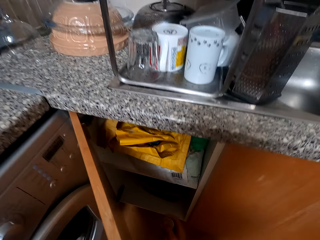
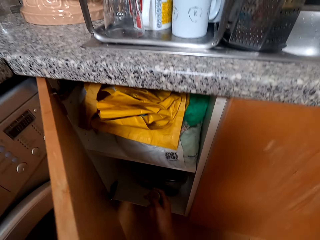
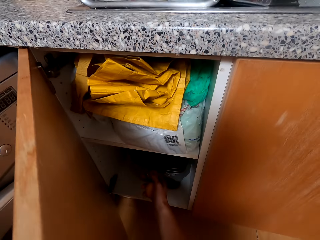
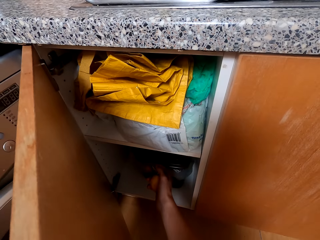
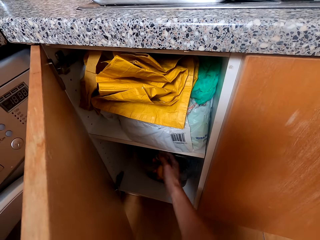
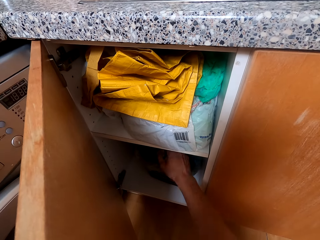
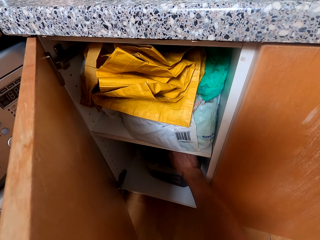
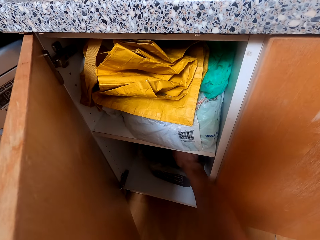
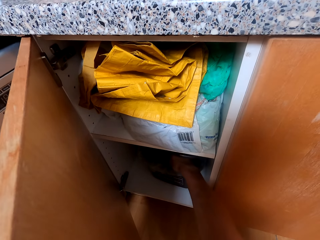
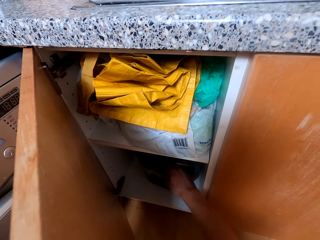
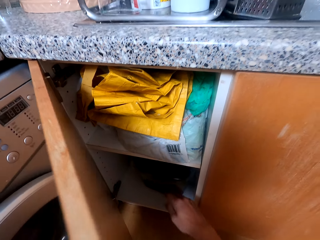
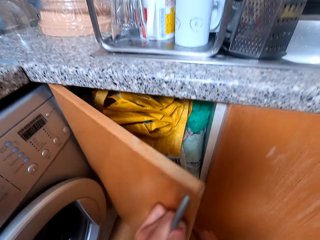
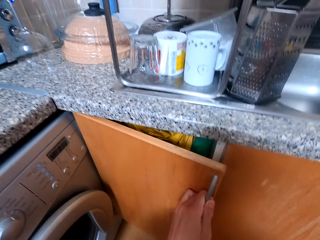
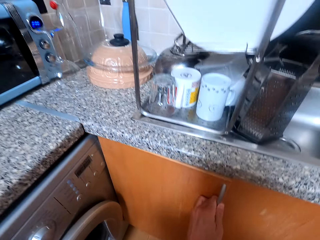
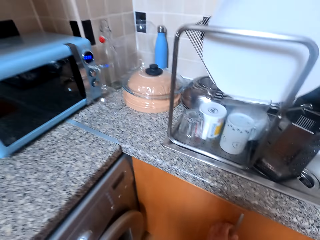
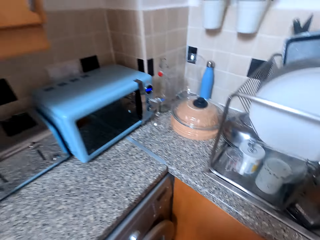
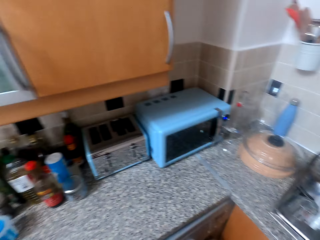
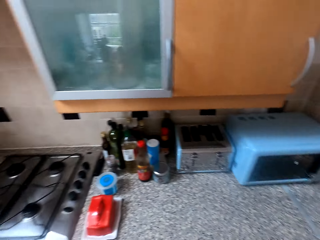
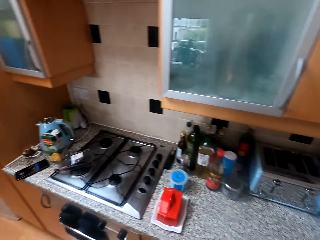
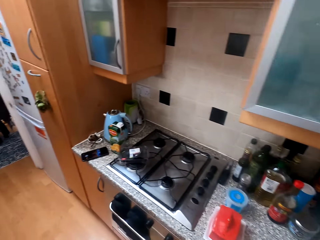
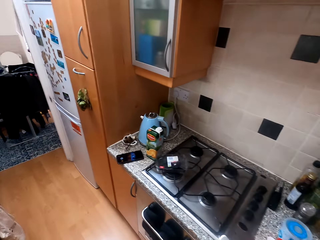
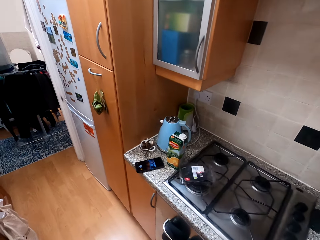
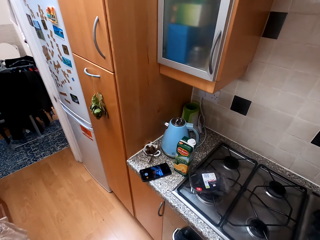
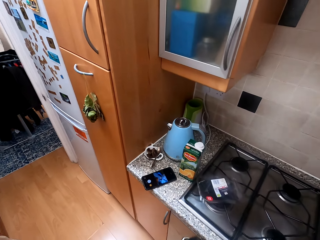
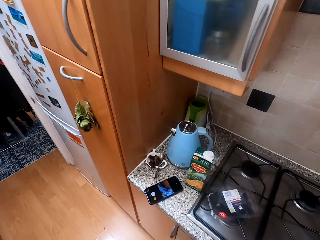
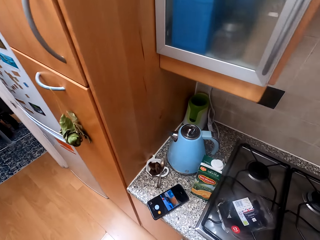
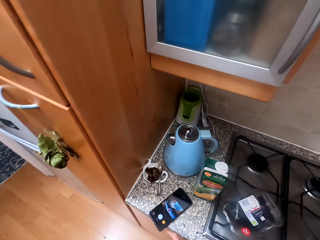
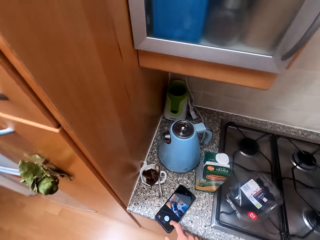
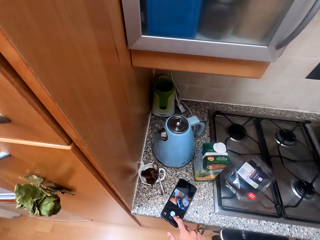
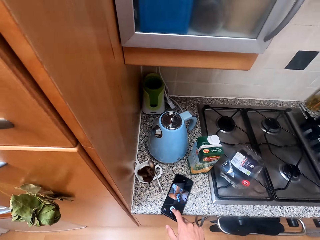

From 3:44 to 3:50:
The camera wearer opens the cabinet. They put the lemons in the cabinet. They close the cabinet.
